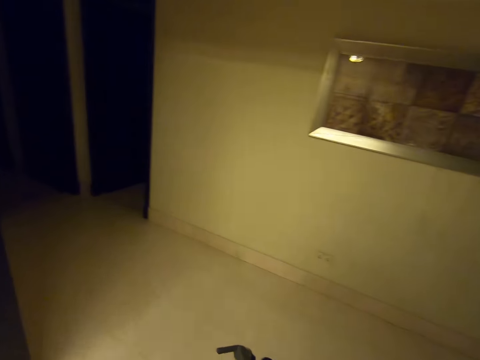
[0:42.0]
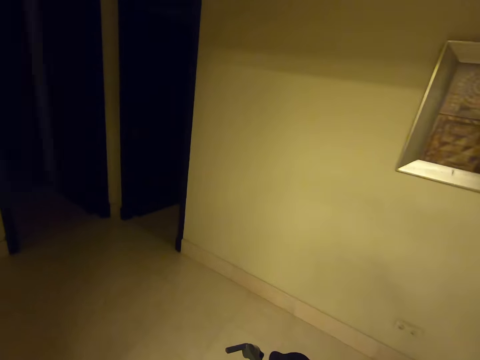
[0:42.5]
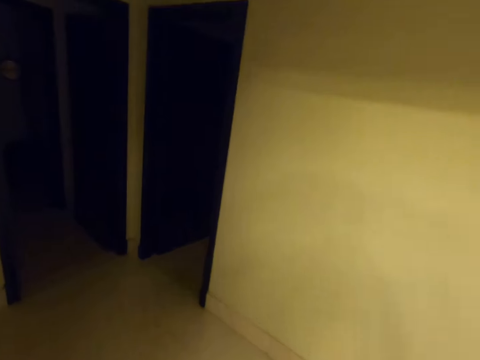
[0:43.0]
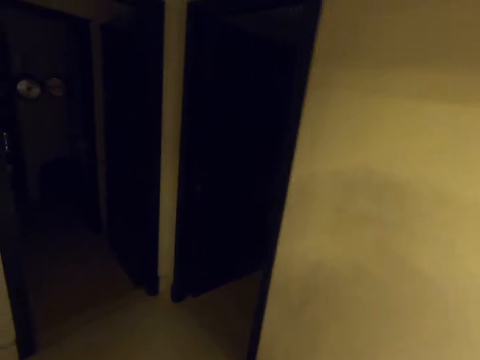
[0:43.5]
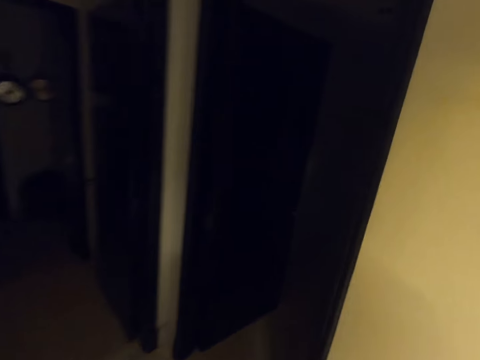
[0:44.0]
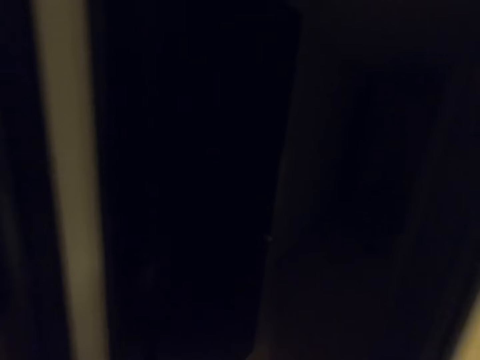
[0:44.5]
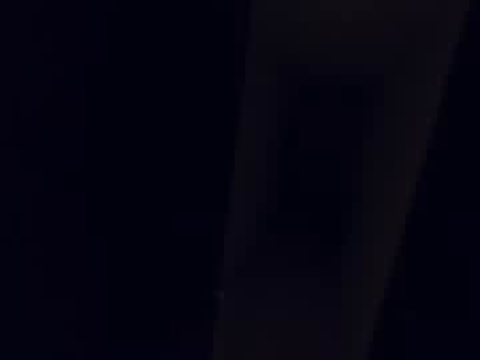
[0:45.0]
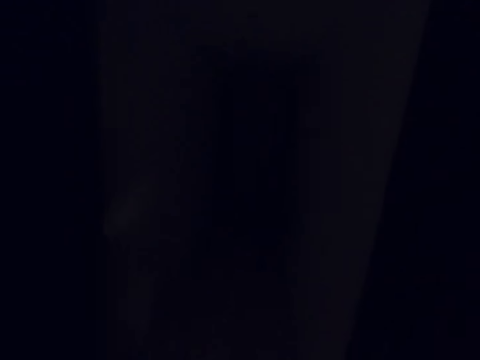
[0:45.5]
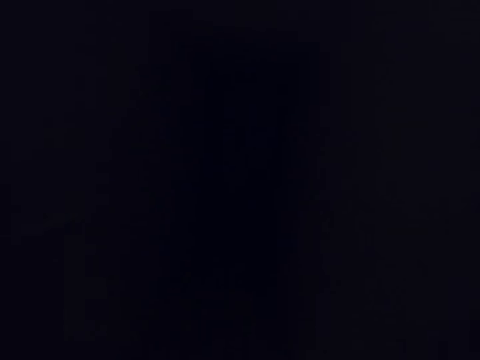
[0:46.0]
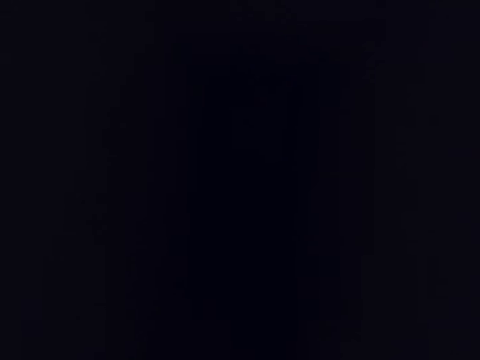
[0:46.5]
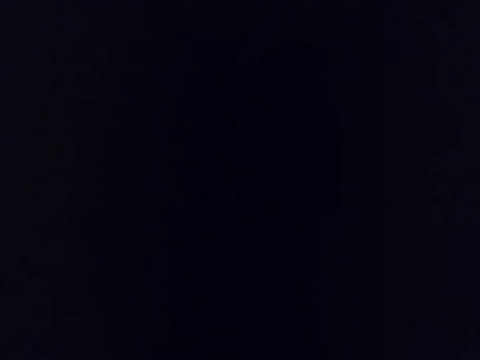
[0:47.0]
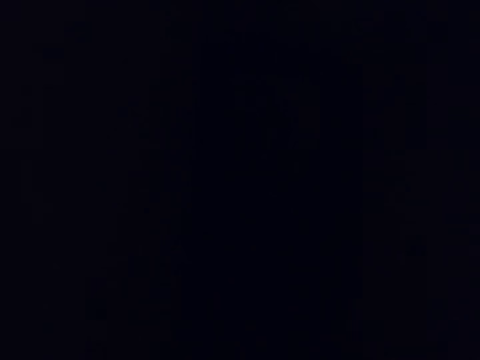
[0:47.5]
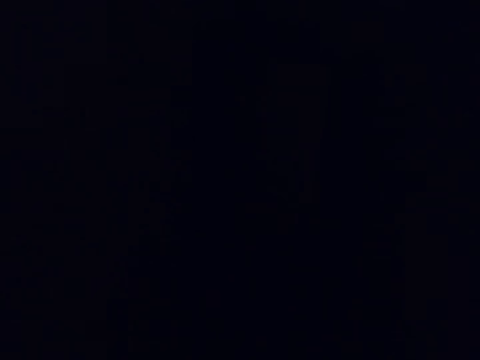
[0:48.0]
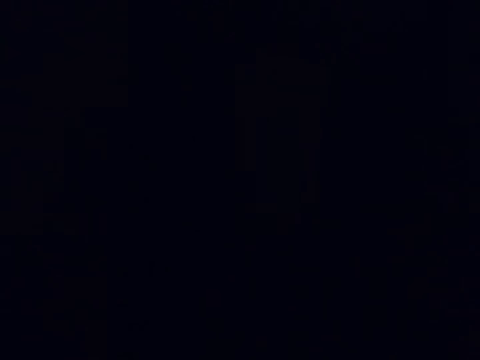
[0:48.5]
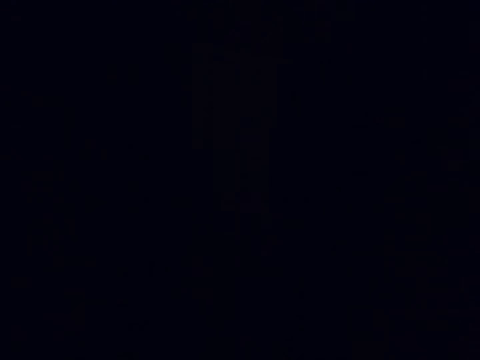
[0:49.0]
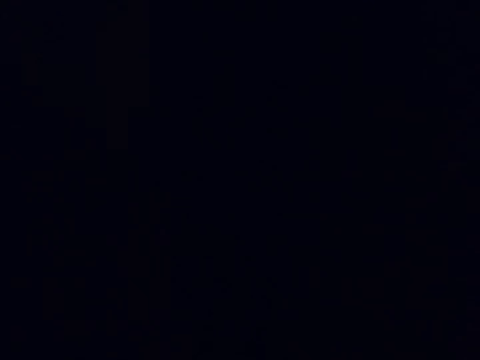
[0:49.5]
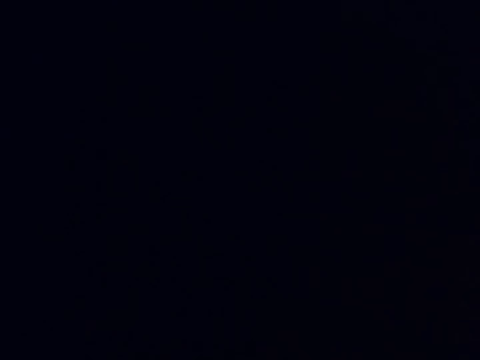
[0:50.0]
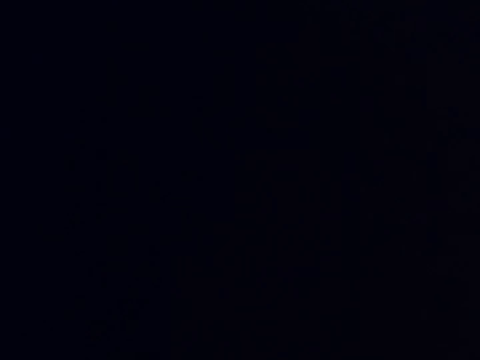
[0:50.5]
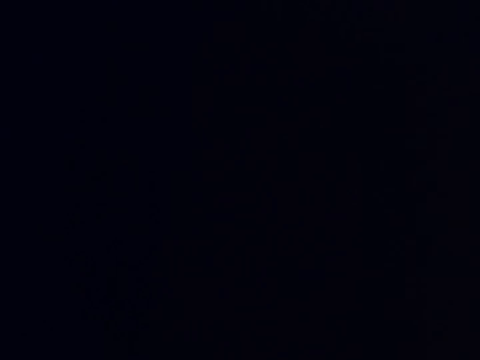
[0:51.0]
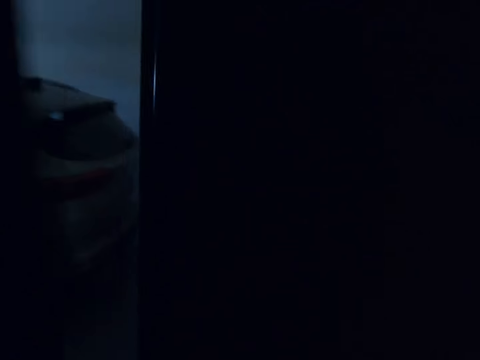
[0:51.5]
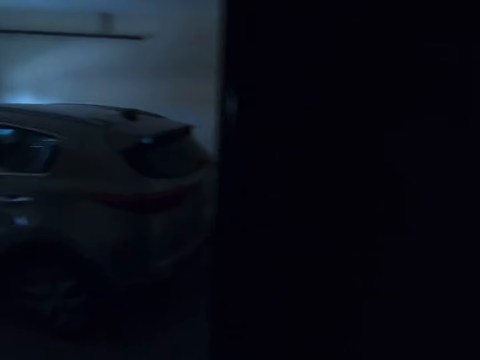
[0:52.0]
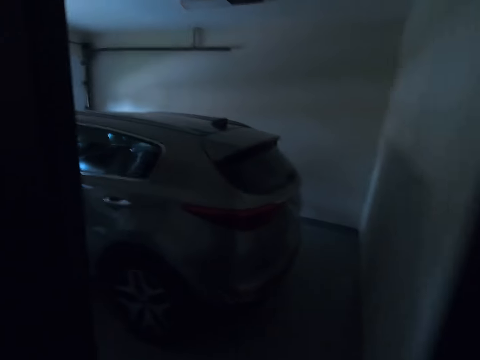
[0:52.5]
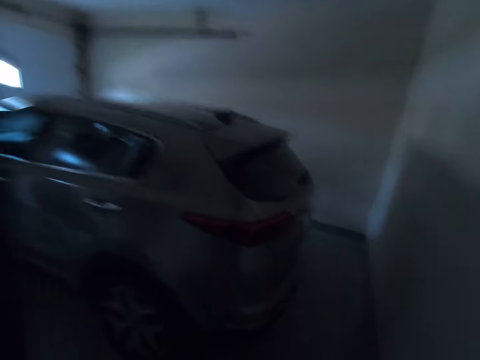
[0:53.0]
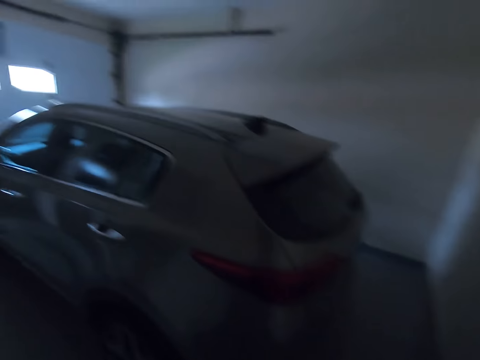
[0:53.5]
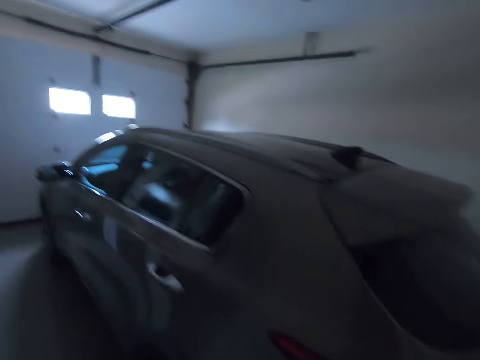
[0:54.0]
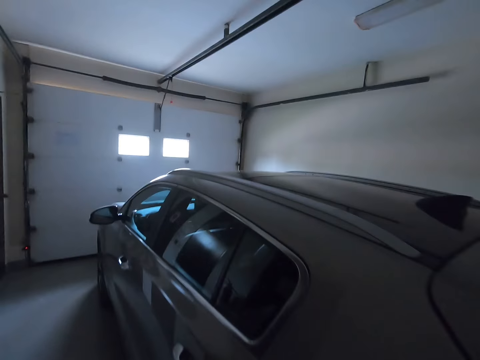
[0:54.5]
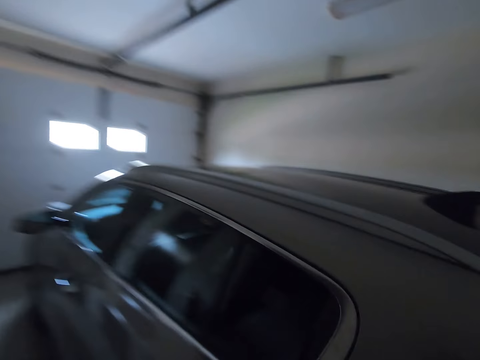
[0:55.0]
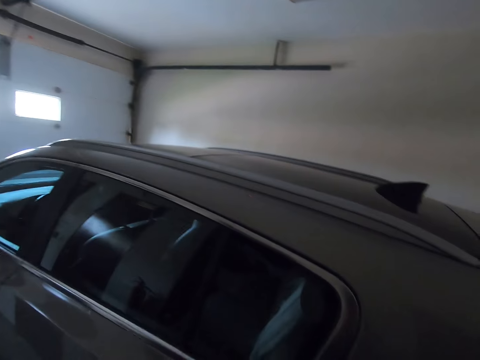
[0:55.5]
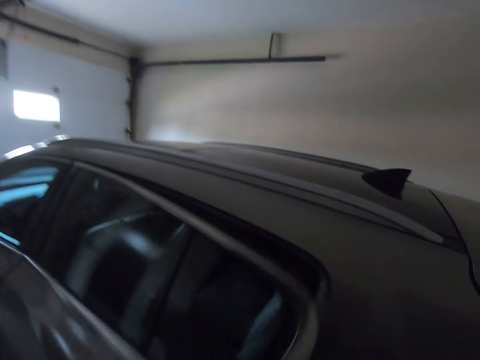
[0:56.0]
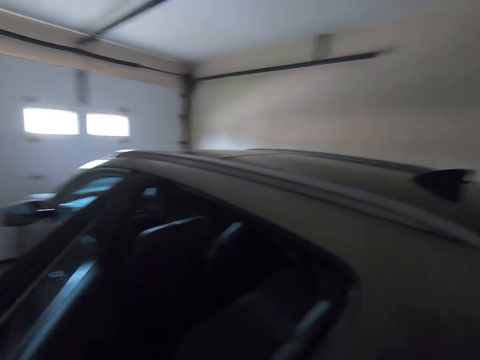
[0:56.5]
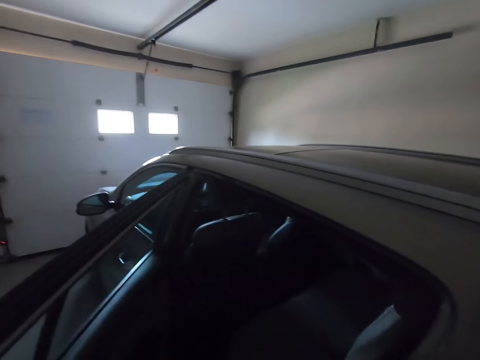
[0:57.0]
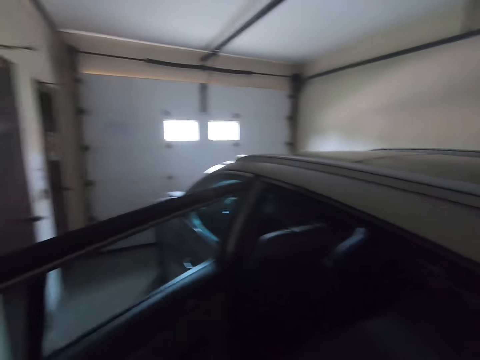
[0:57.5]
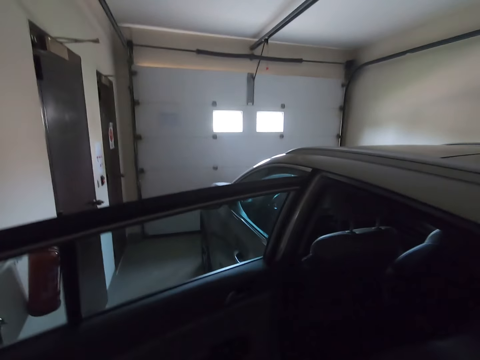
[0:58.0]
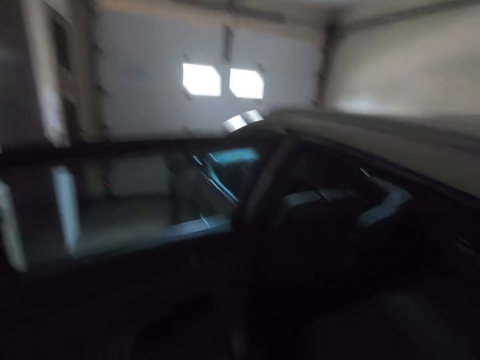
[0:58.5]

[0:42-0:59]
The camera wearer walks towards the door. They open the door. They open the car back door.

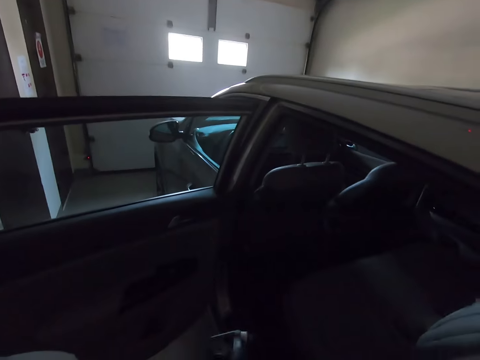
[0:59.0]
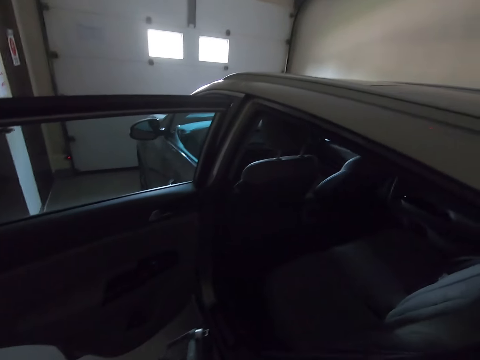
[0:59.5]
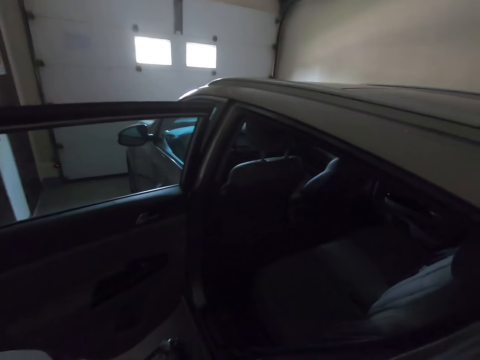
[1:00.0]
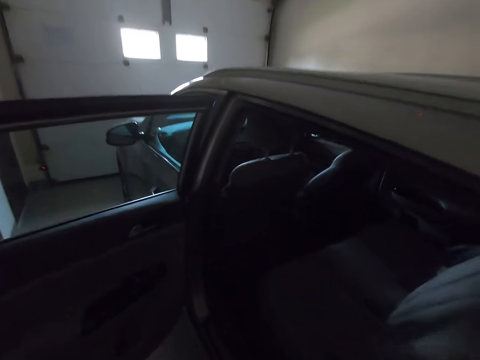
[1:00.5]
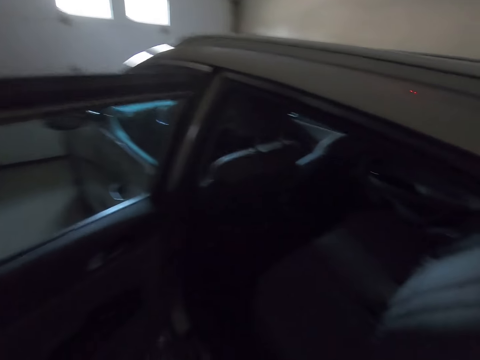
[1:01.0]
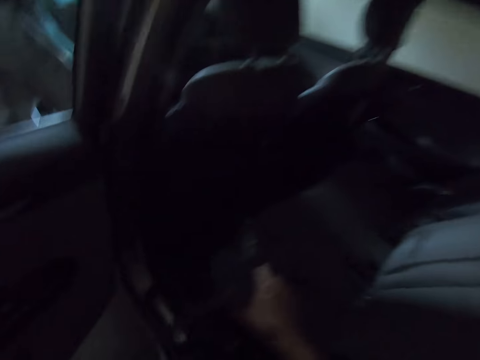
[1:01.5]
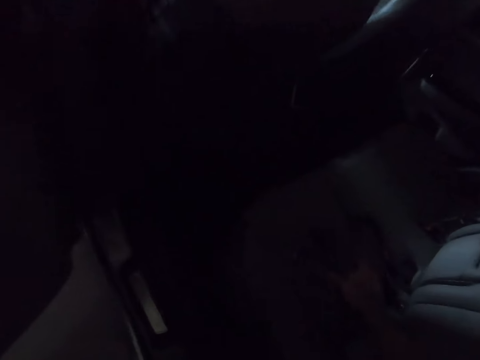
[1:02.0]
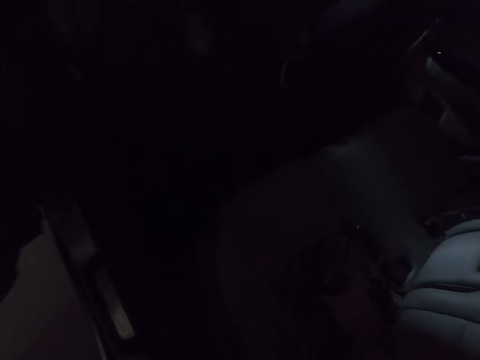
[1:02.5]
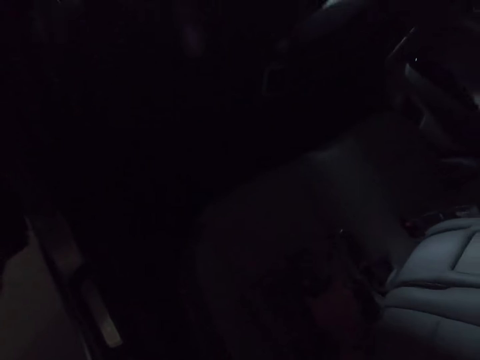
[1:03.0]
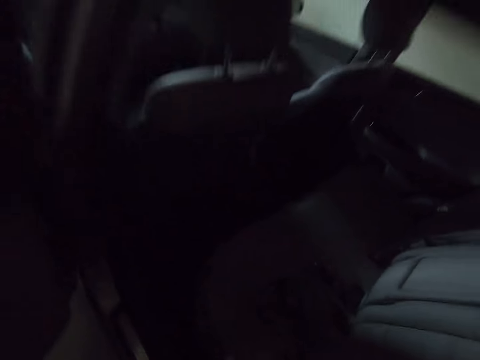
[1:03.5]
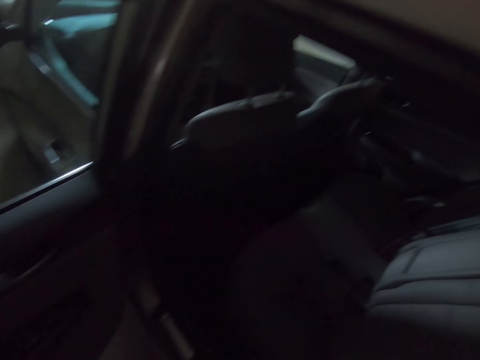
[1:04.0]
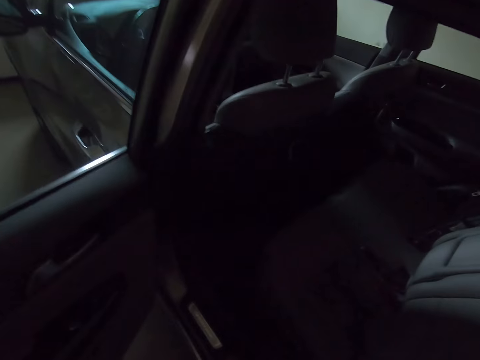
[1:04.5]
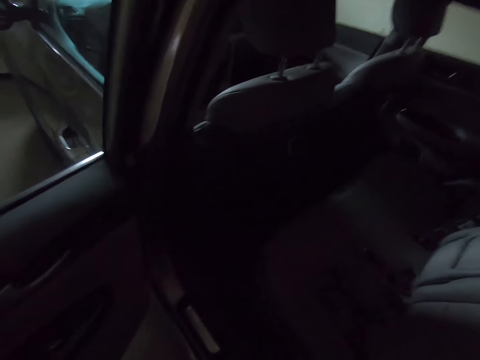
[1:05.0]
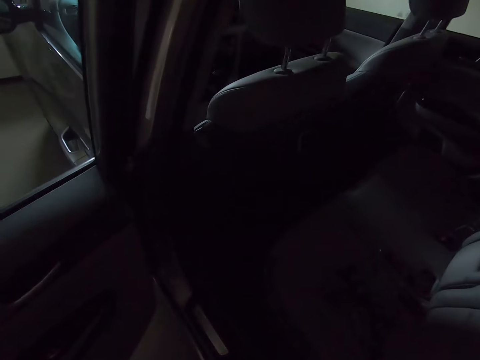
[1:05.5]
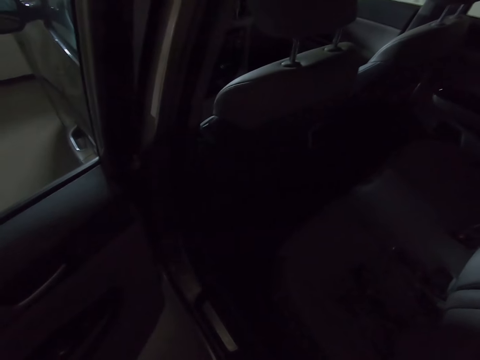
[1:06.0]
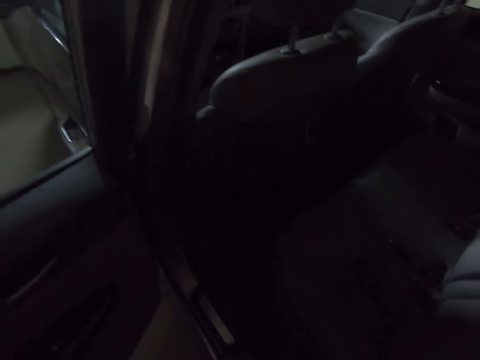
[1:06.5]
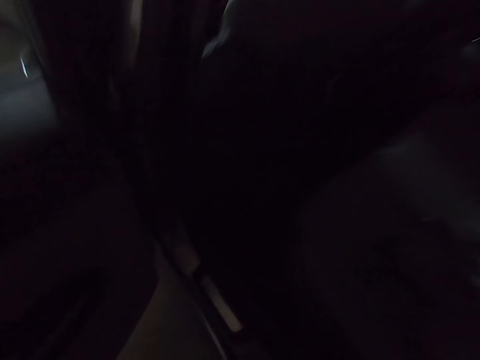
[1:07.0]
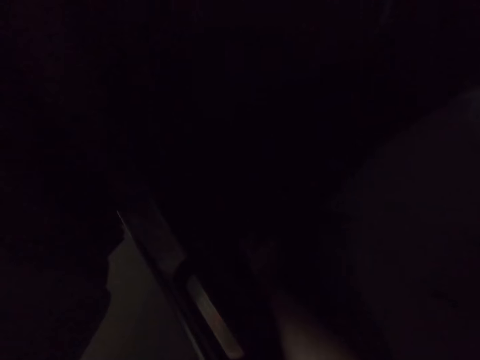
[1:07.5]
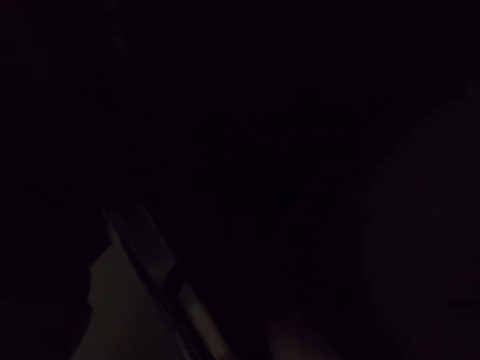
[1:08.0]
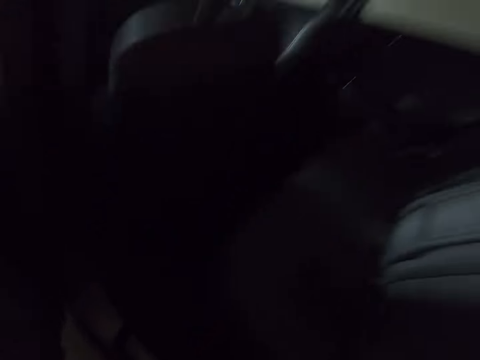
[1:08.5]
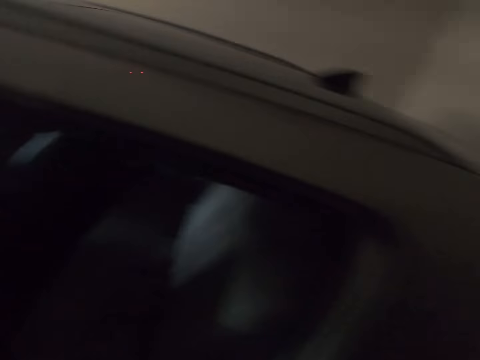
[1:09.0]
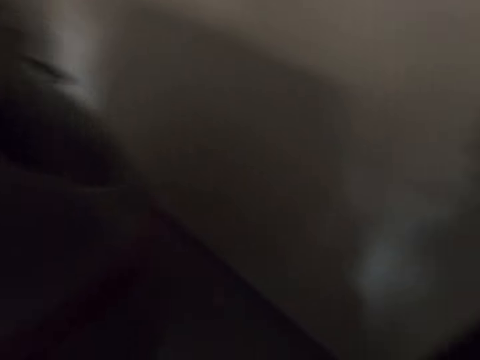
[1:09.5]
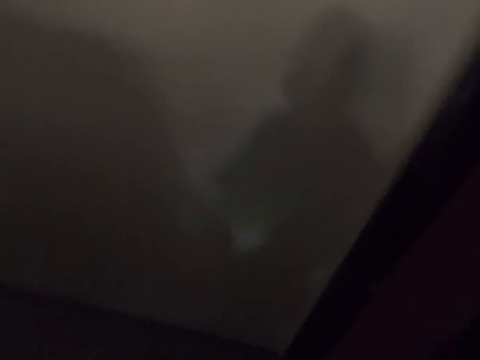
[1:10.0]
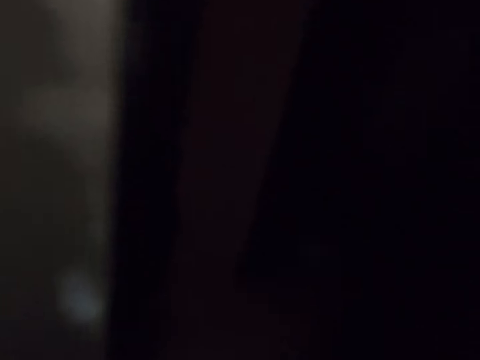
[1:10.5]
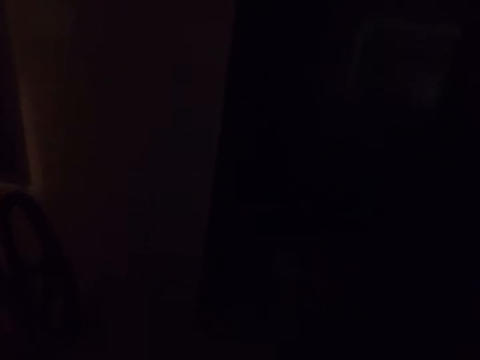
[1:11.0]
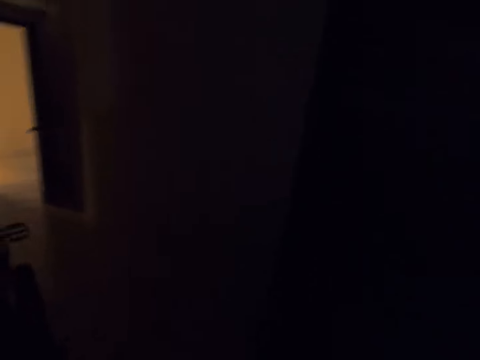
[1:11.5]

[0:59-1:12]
The camera wearer puts the drone in the car on the back seat. They pick up something. They walk.
